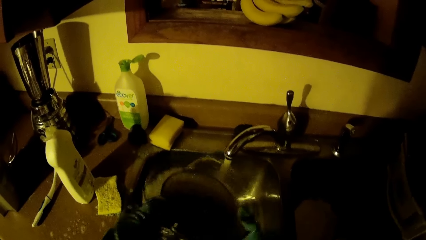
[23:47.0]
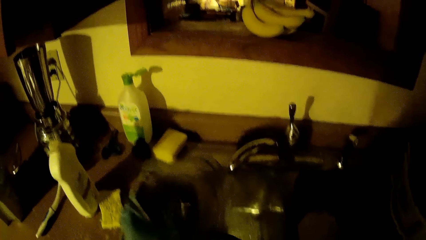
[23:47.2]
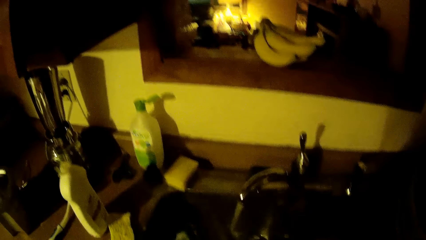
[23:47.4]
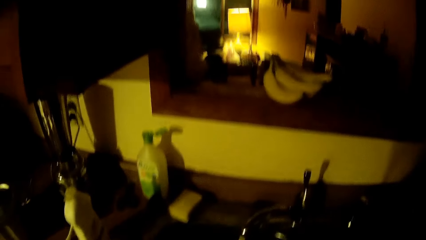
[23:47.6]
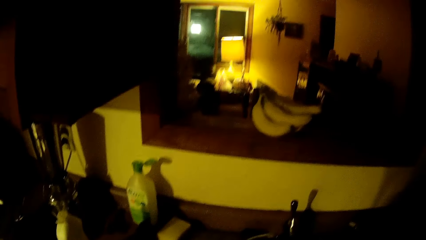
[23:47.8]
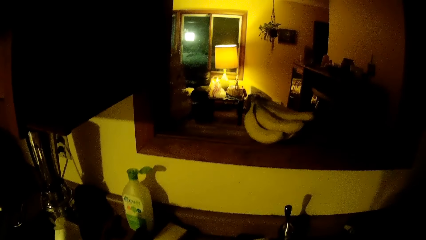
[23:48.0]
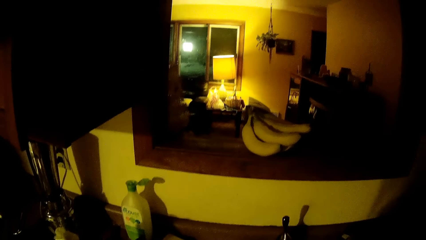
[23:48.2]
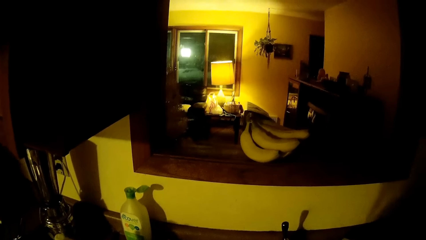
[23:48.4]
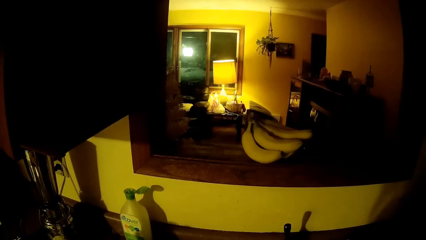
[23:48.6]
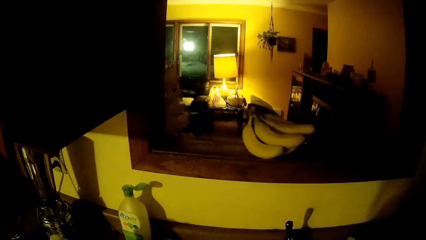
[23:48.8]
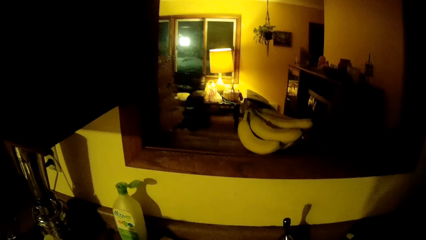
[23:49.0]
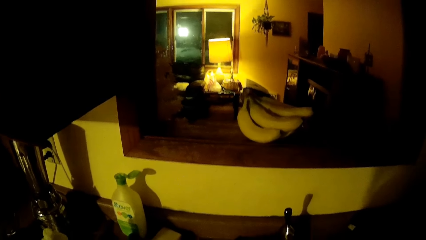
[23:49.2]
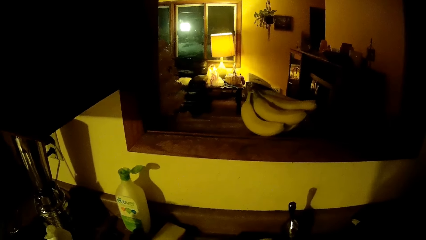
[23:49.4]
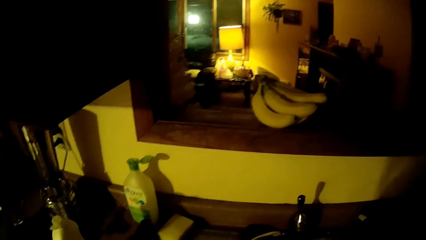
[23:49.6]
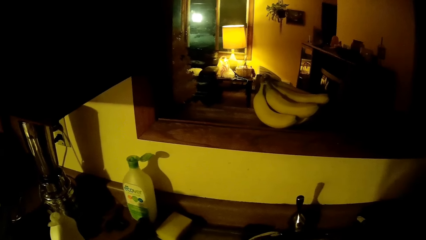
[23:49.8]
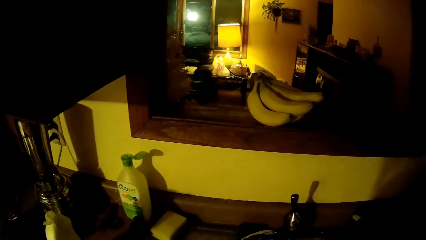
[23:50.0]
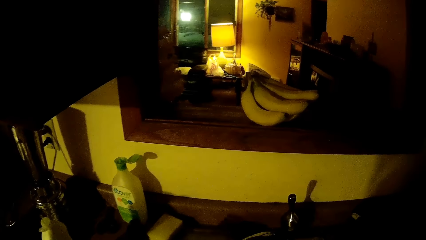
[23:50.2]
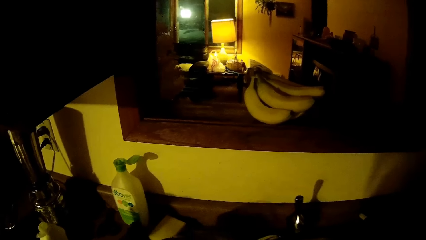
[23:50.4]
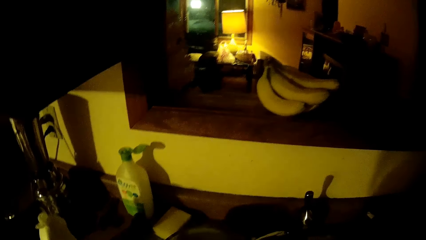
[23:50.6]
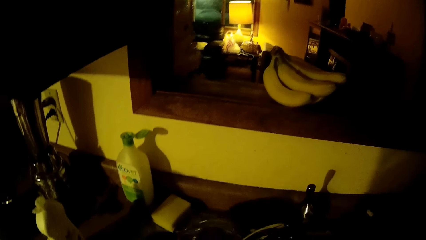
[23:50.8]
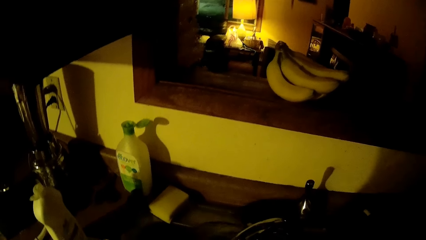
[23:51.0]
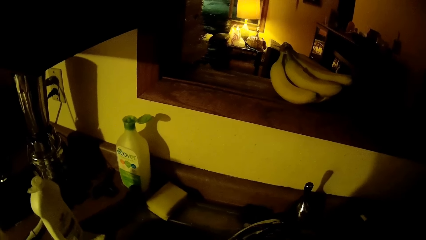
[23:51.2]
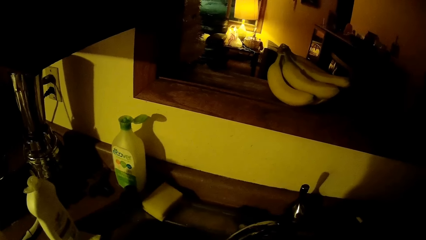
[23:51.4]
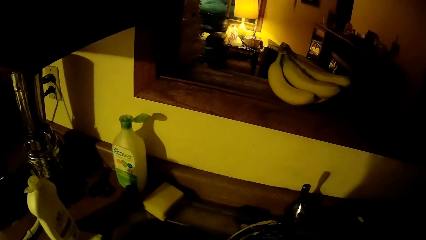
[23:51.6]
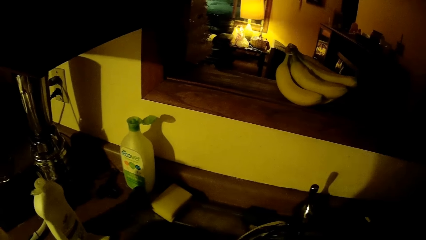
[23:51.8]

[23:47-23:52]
The camera wearer rinses the glass plate with both hands under the running tap.

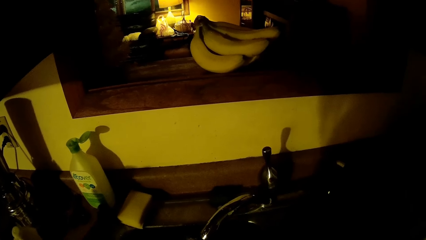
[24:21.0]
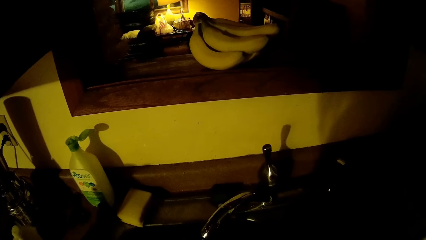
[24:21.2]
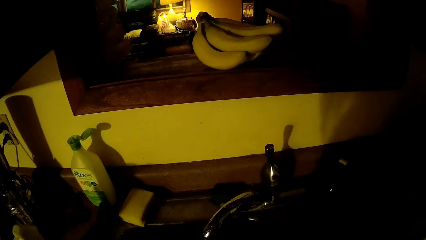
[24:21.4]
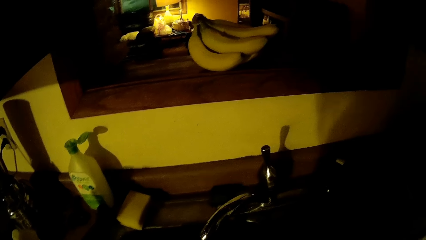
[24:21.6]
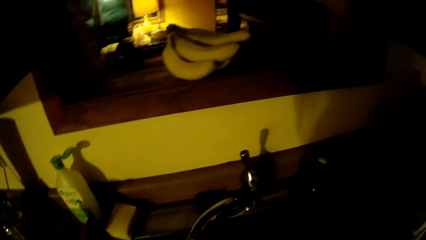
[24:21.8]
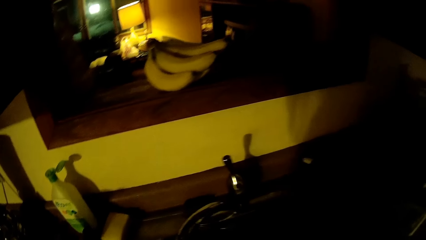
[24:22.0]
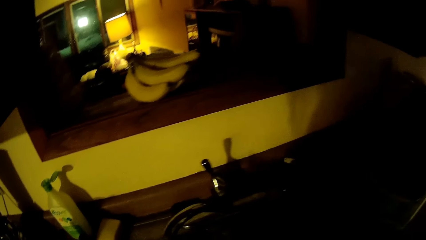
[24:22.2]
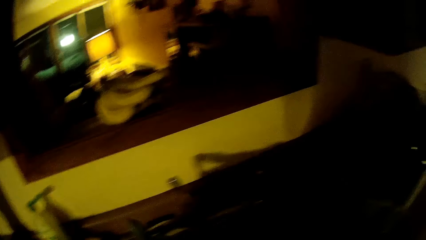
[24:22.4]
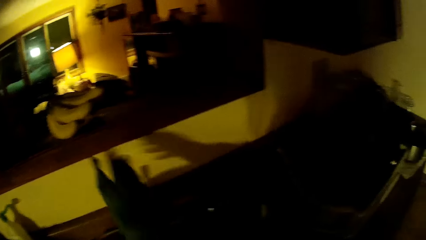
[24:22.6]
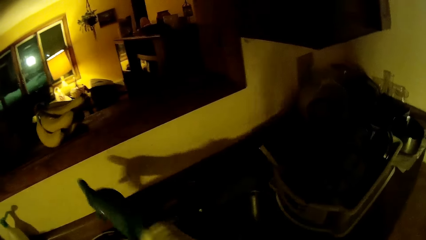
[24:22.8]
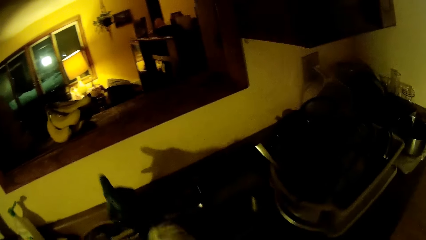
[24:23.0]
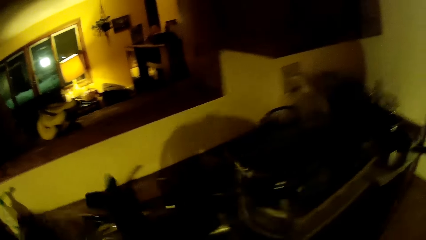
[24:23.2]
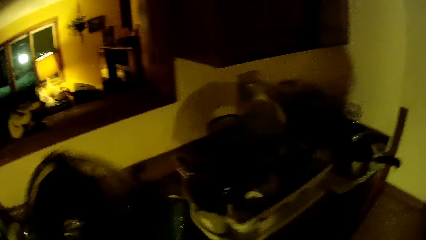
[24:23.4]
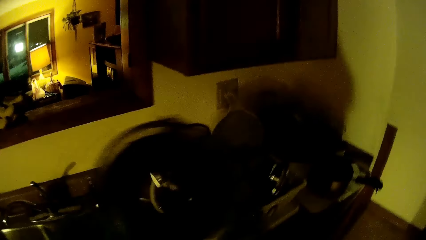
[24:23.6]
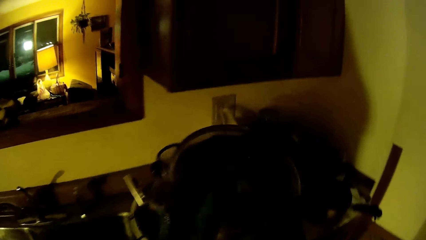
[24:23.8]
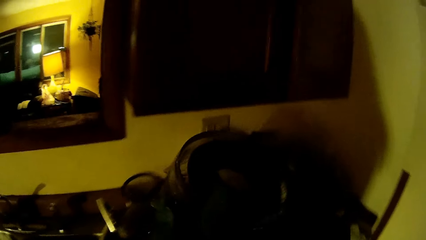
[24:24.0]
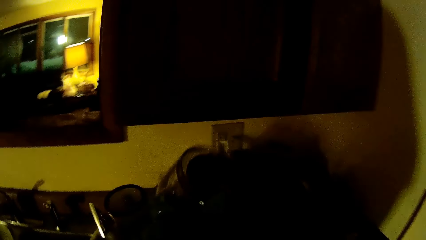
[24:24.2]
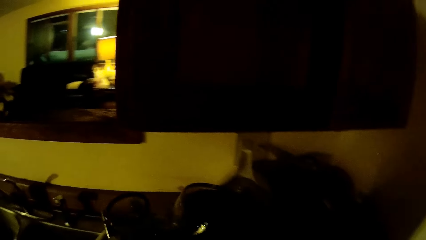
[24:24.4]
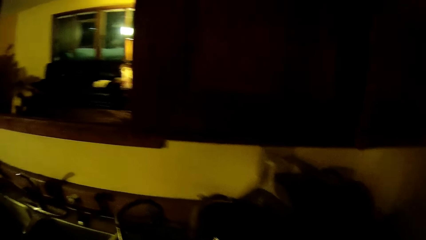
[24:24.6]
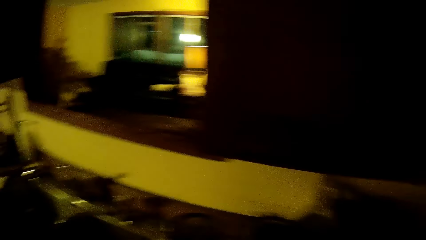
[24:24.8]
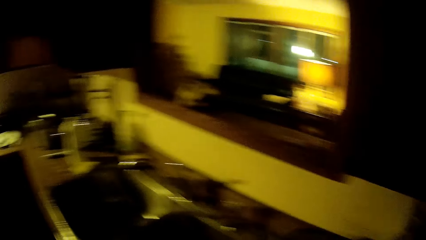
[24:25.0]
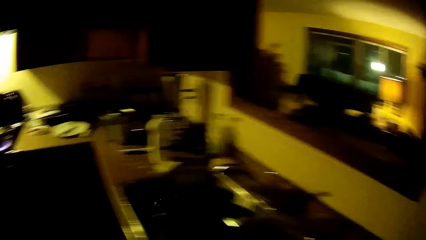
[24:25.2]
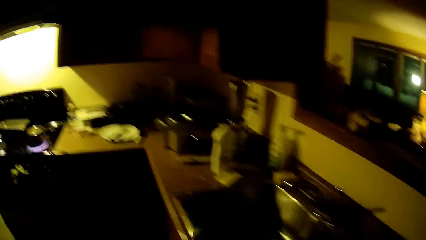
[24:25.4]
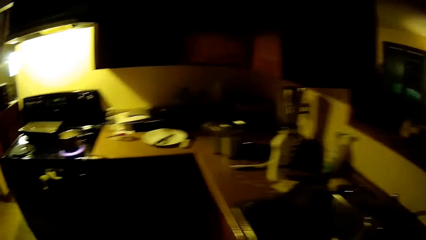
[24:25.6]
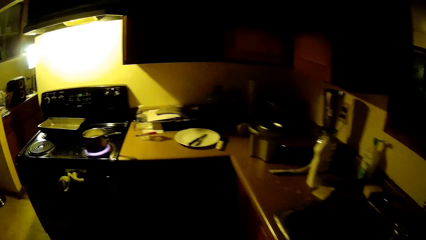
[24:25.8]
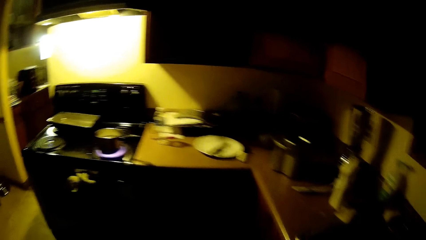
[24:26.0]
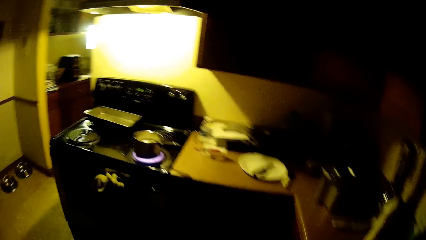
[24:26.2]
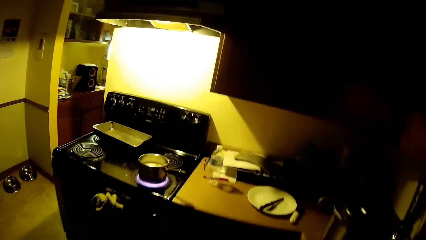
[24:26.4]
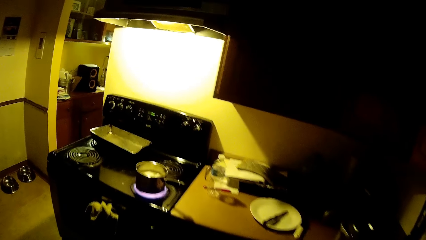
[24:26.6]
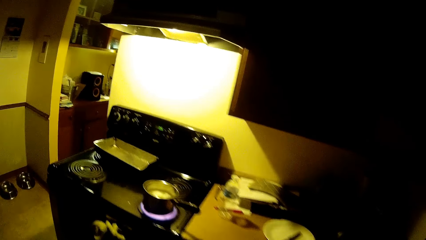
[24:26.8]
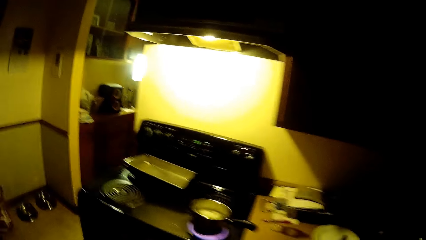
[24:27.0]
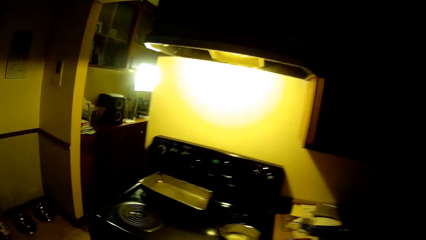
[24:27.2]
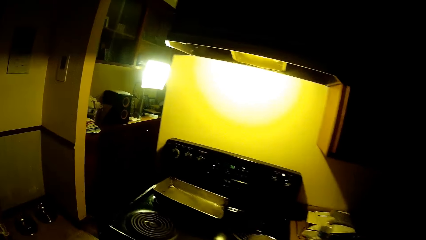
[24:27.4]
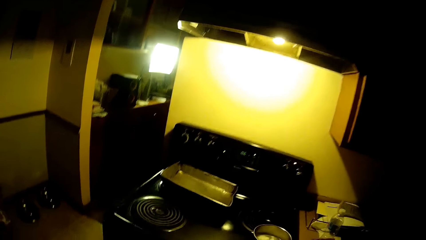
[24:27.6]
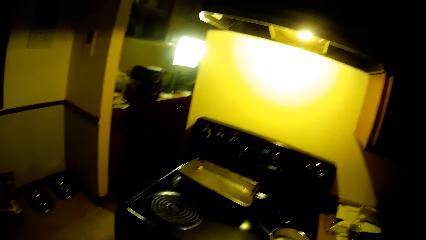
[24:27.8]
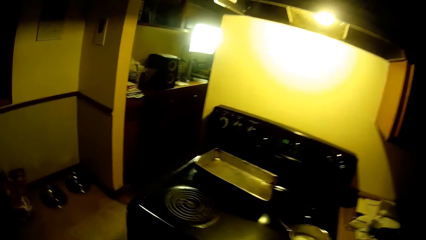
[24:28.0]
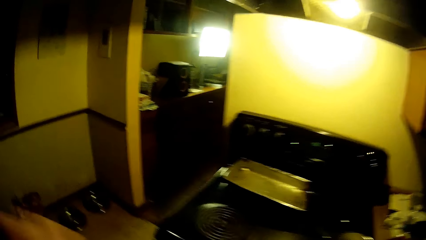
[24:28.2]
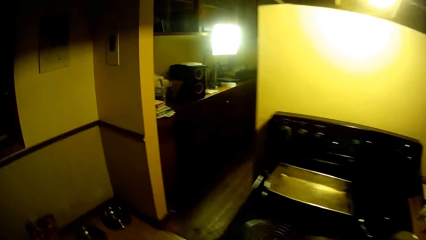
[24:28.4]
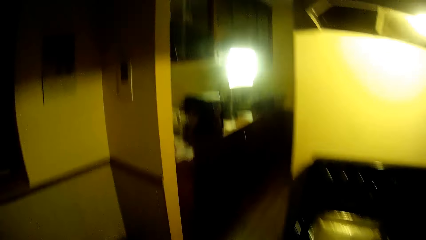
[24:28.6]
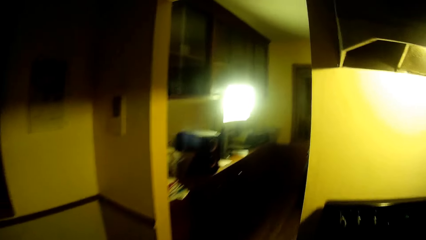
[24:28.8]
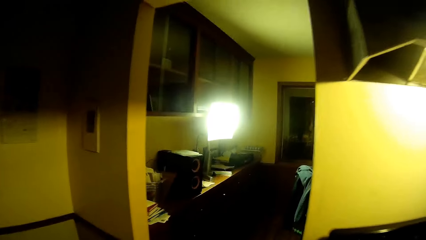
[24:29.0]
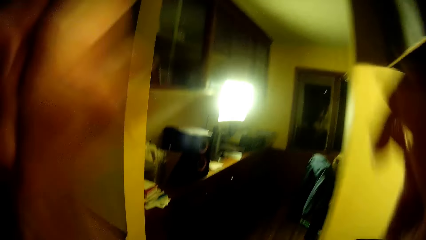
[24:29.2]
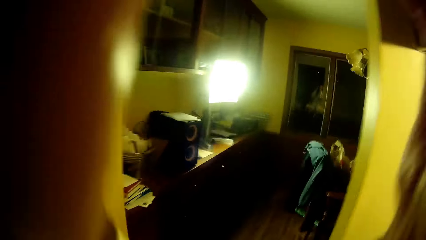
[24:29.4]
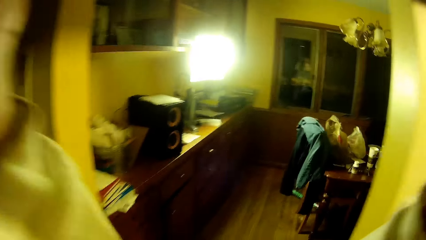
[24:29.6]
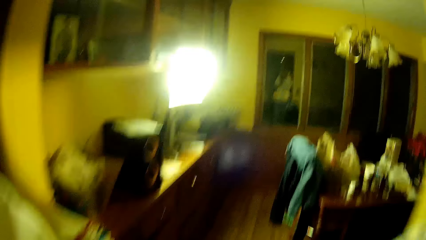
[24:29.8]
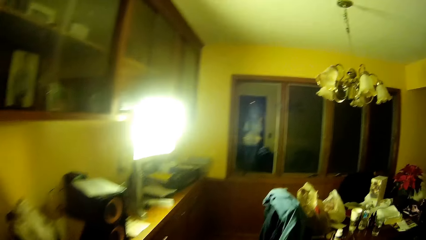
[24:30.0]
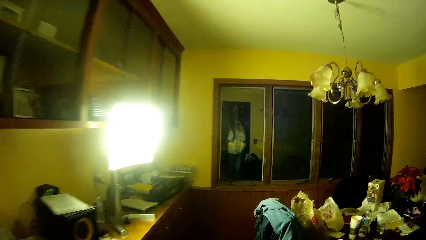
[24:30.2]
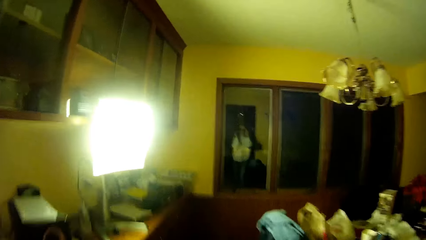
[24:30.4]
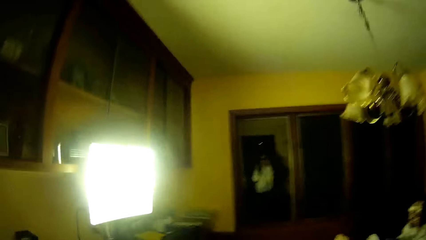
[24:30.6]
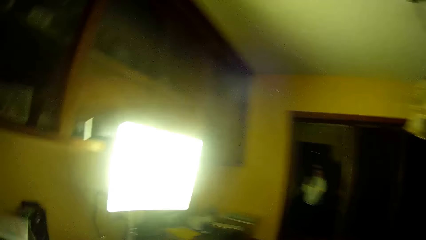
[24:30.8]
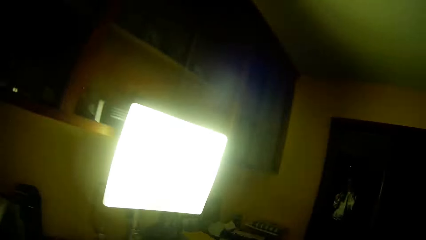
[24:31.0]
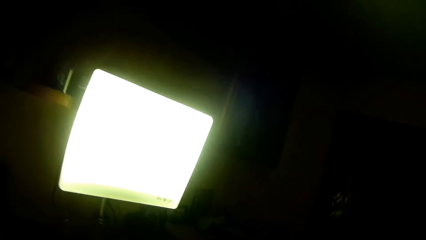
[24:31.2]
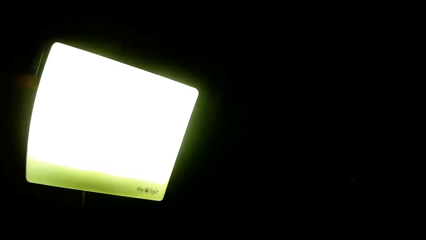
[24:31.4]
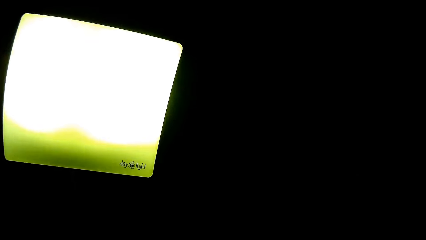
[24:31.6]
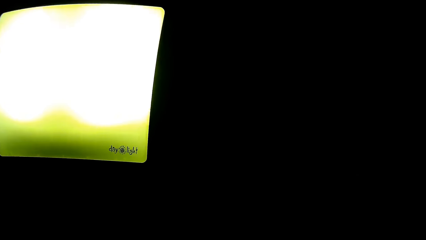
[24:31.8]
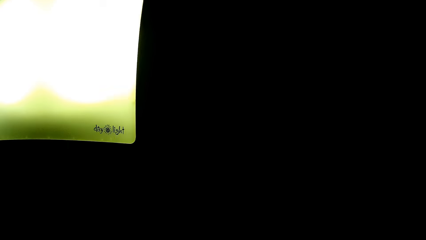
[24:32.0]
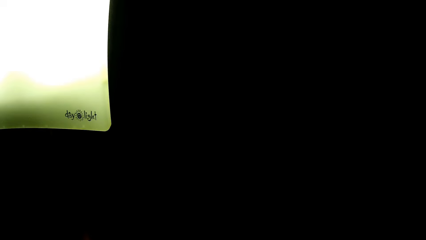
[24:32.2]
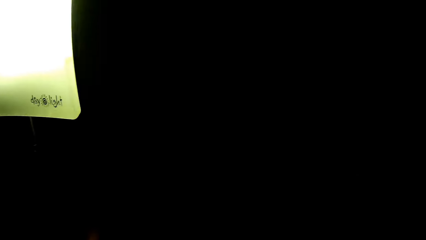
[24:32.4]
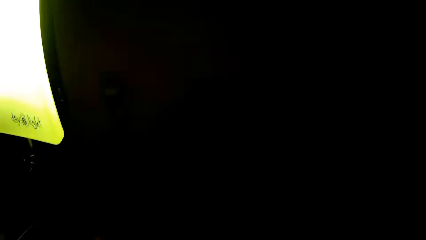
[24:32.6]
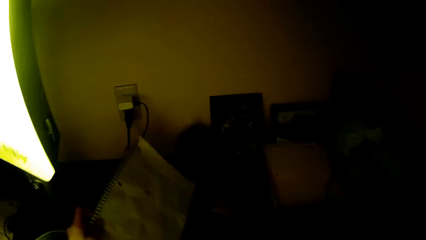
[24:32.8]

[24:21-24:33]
The camera wearer closes the running tap with her right hand. She drops the glass plate on a table with her right hand. She walks around. She walks into a dining room from a kitchen.
